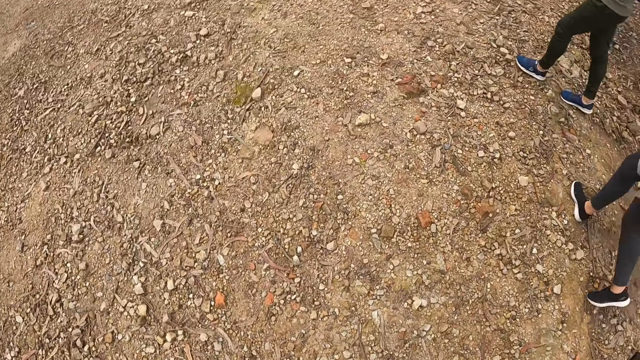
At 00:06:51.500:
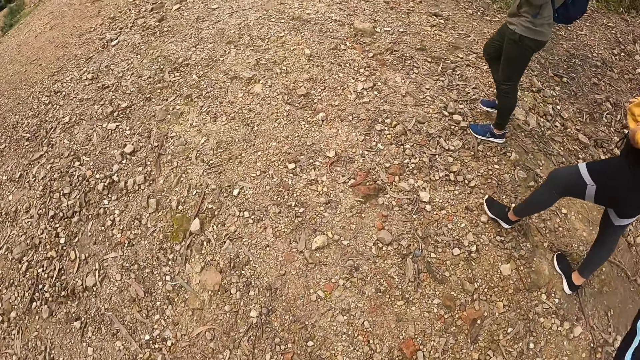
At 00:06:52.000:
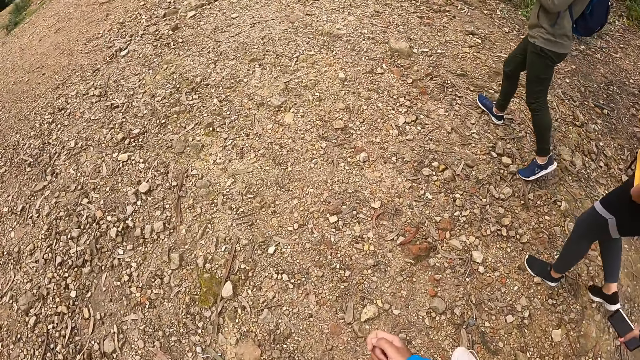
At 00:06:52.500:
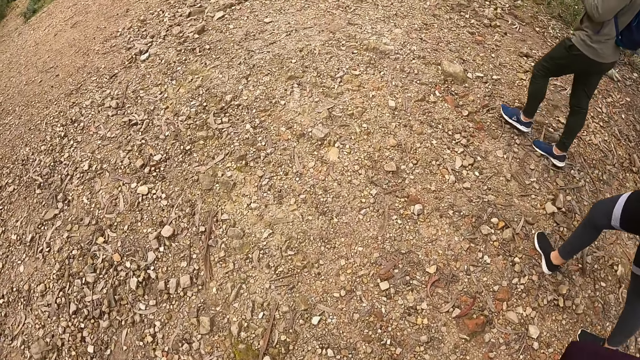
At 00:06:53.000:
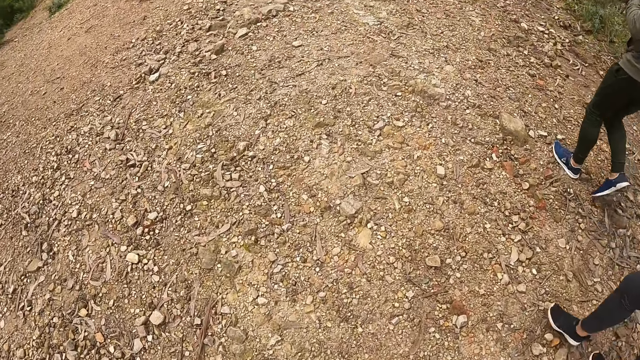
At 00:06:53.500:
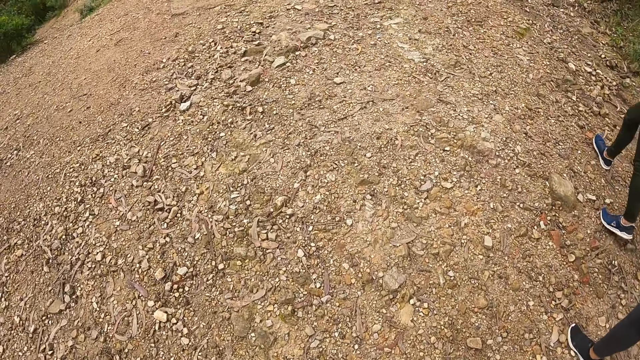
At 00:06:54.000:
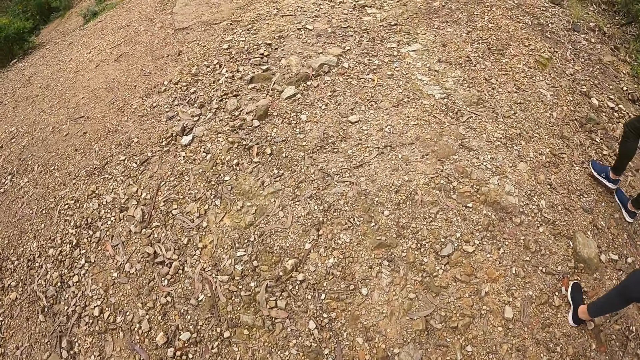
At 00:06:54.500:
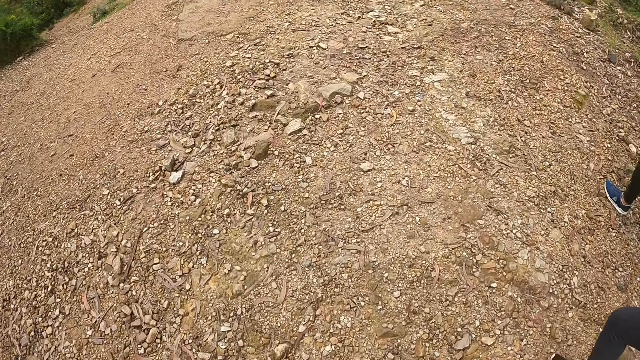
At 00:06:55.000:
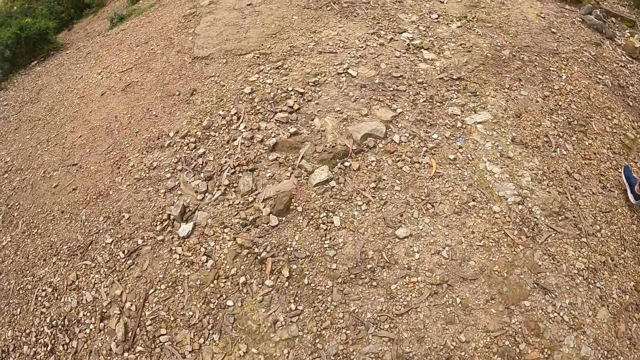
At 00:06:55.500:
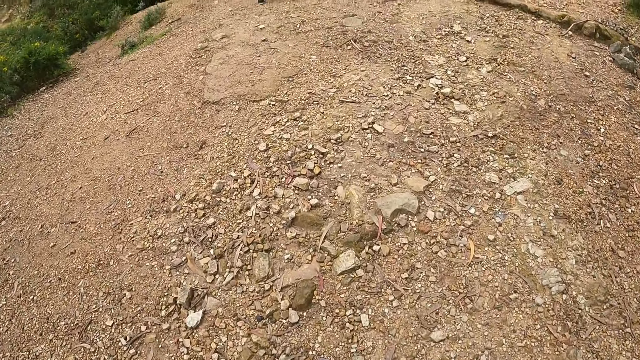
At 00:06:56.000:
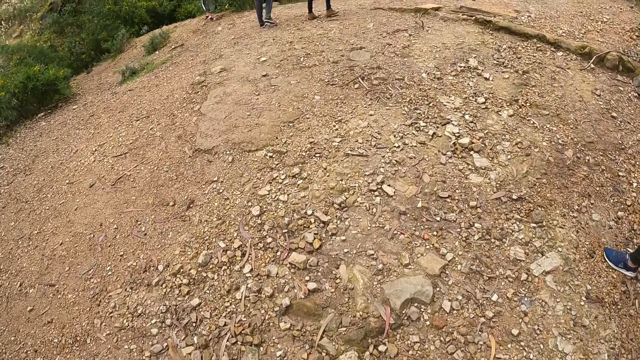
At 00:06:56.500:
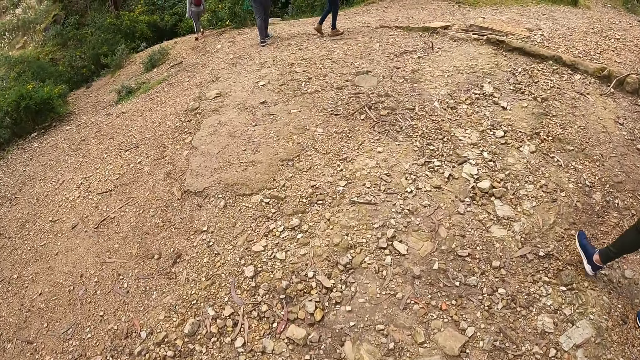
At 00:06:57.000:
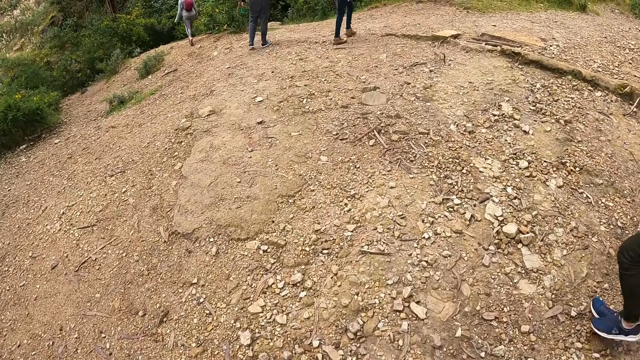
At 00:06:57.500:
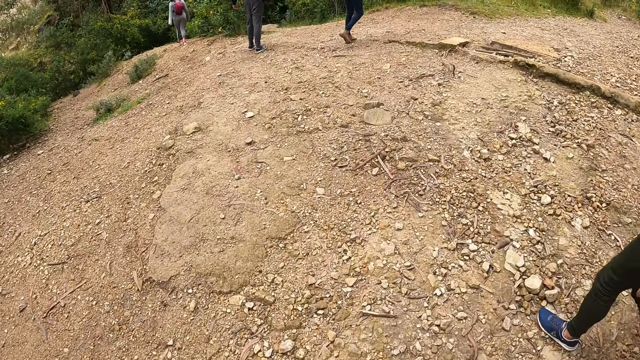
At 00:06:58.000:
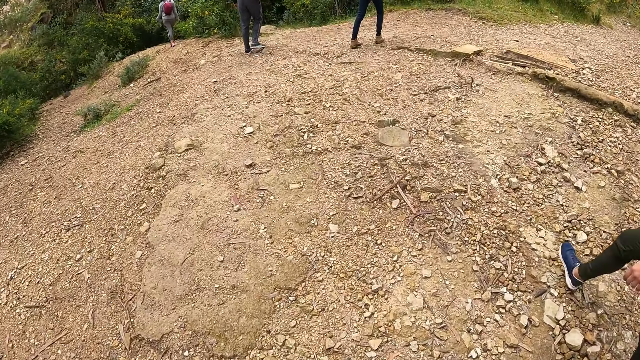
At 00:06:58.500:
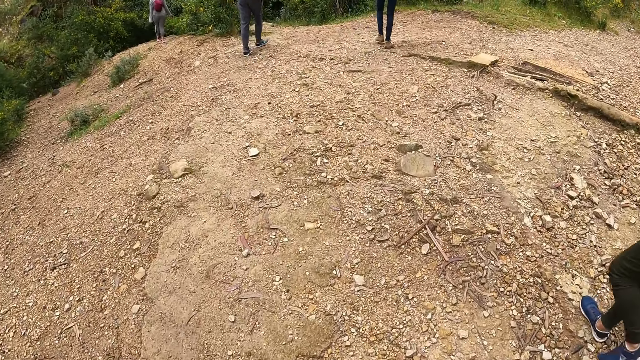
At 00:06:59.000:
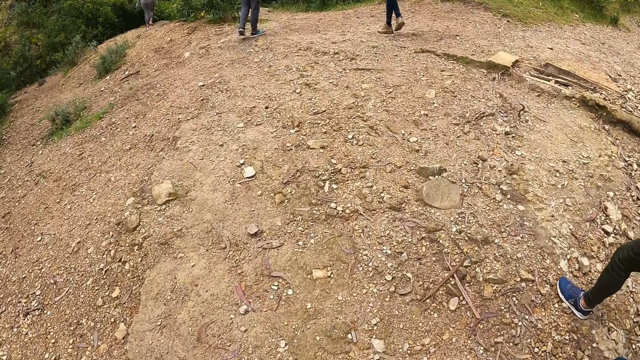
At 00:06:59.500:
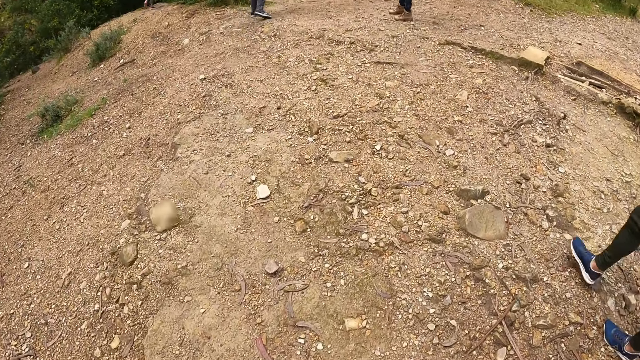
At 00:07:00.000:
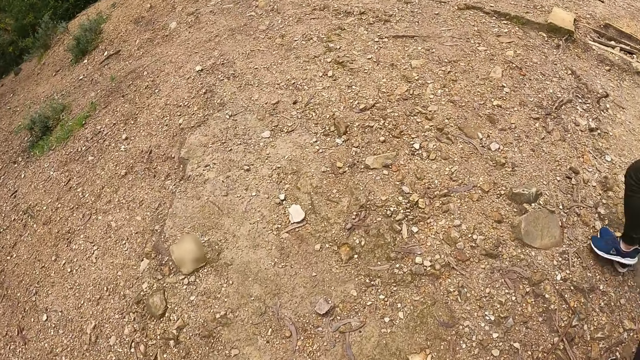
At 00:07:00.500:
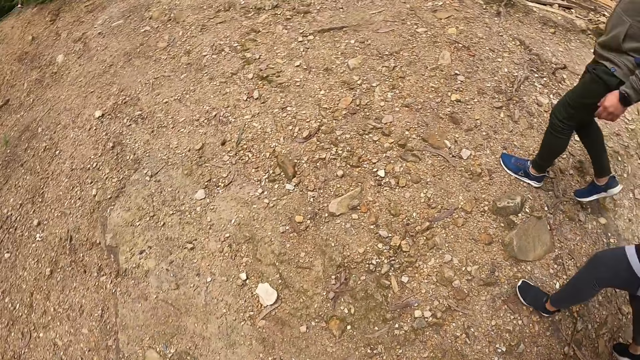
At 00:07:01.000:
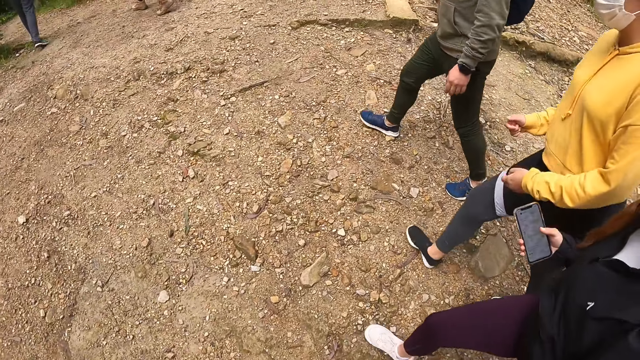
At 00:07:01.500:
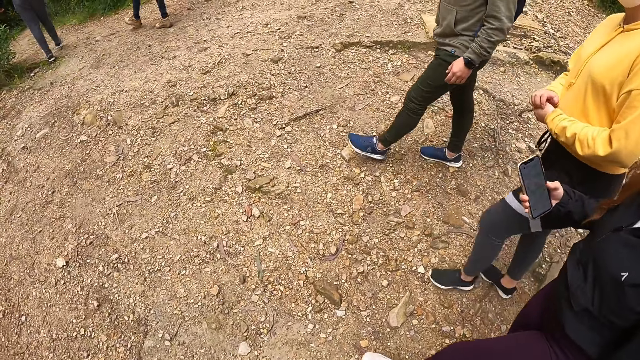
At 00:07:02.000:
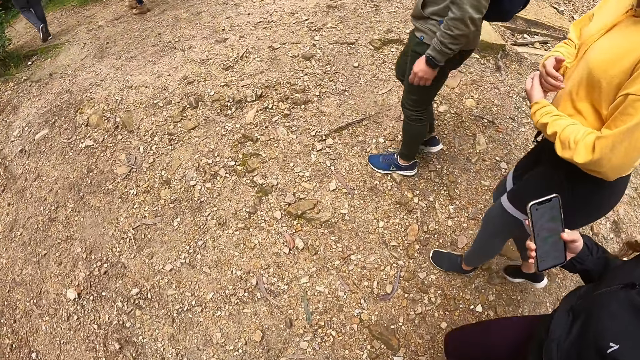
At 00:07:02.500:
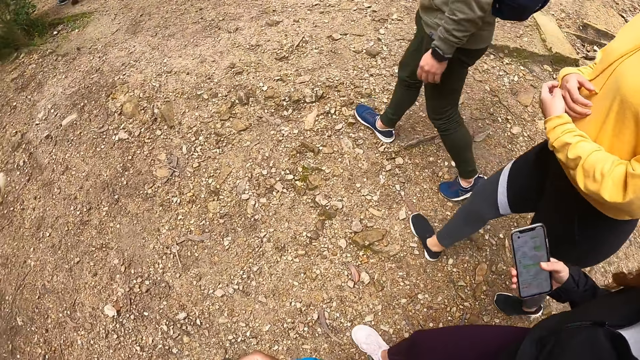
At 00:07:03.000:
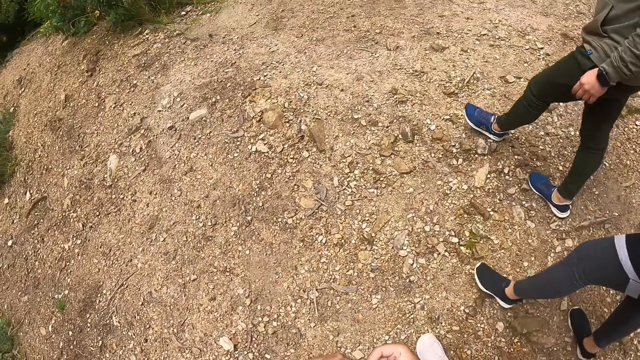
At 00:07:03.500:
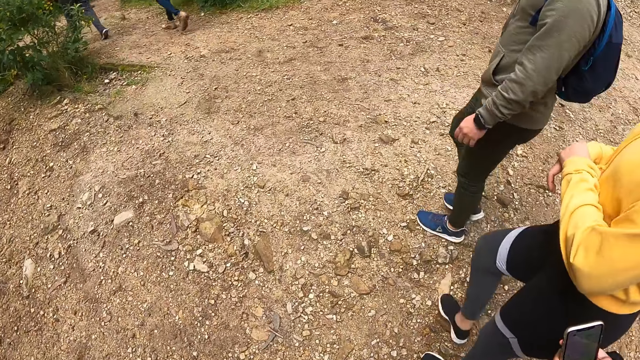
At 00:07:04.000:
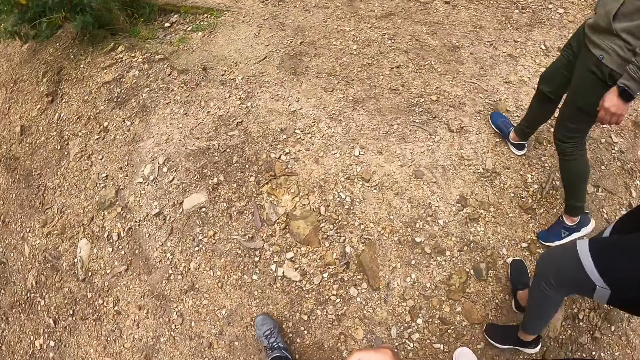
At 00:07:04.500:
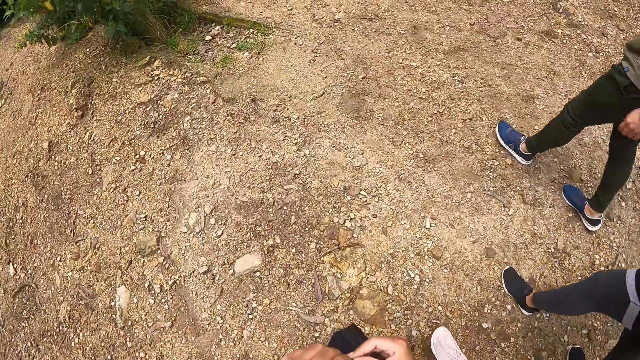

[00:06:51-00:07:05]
The woman raises her left hand. Another woman rubs her two hands together.

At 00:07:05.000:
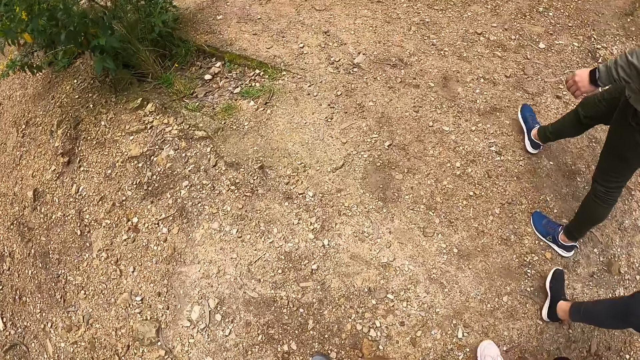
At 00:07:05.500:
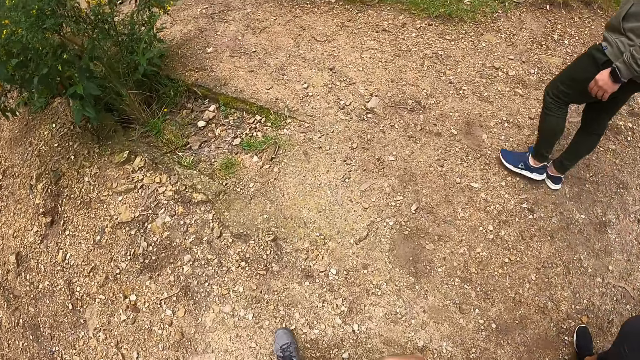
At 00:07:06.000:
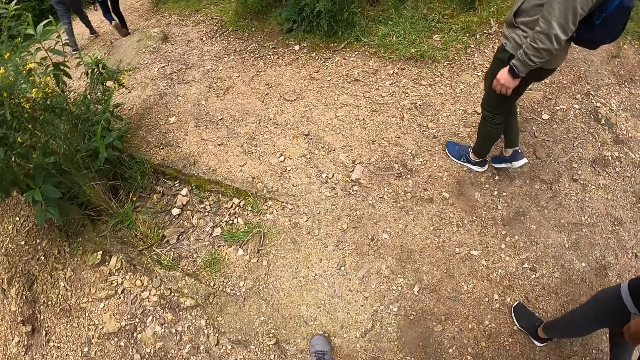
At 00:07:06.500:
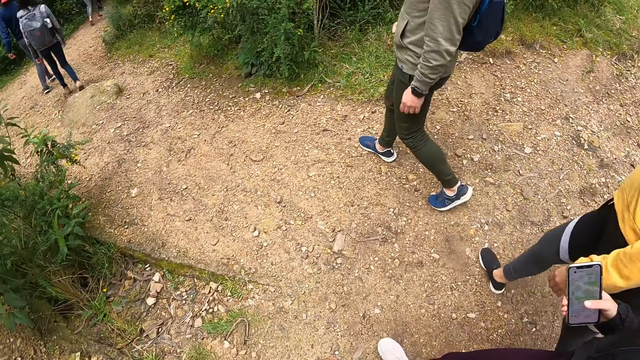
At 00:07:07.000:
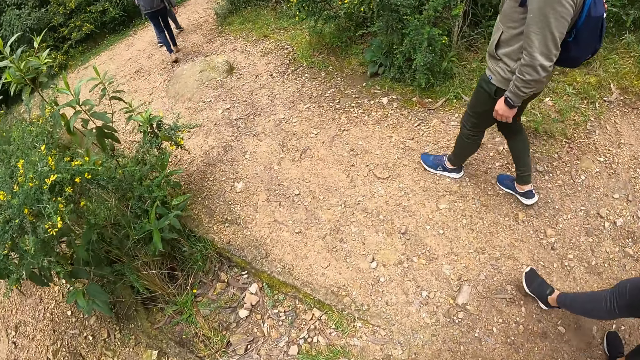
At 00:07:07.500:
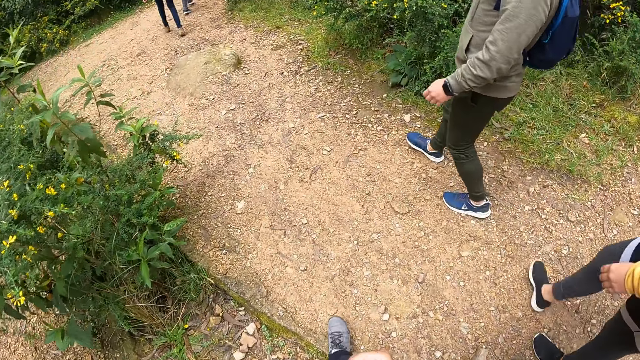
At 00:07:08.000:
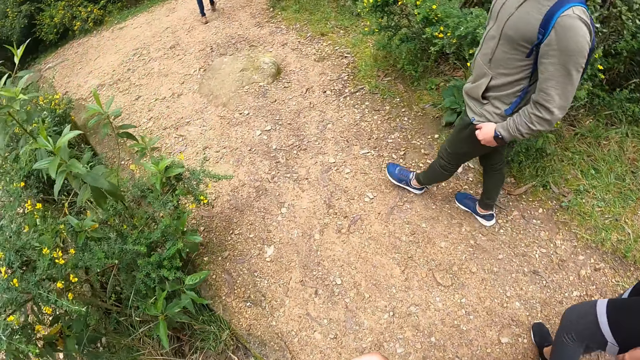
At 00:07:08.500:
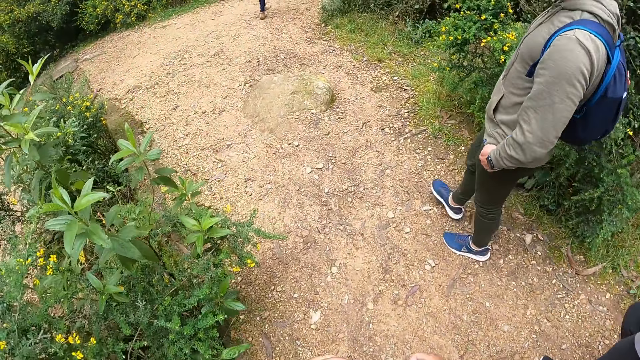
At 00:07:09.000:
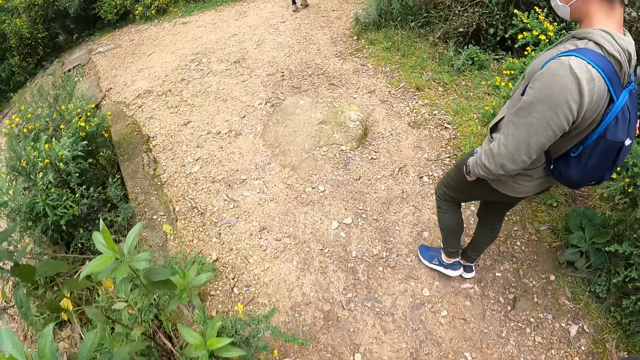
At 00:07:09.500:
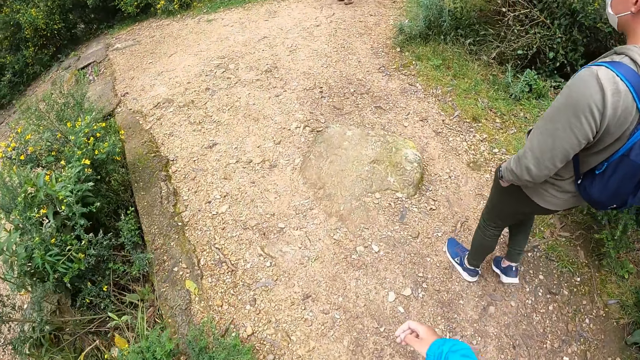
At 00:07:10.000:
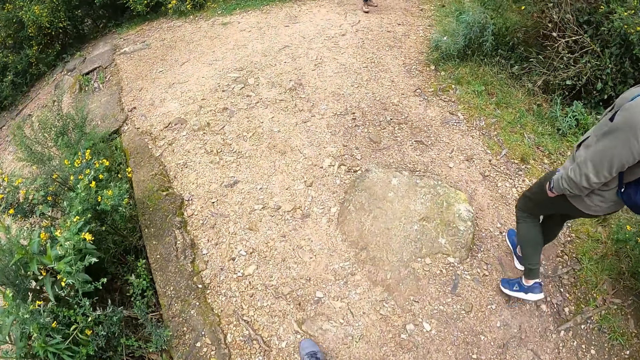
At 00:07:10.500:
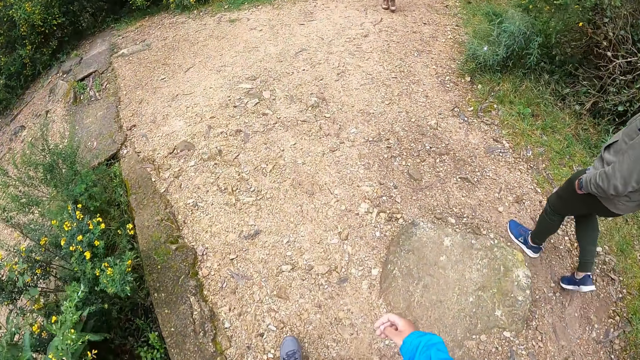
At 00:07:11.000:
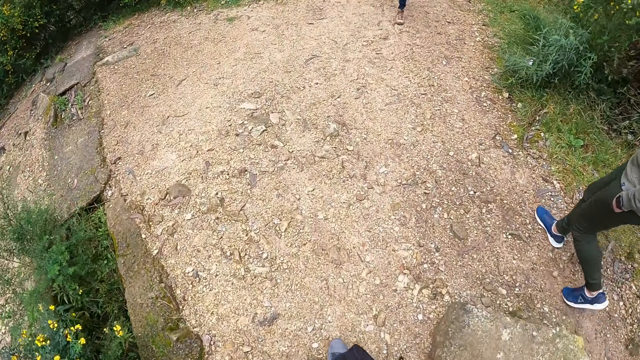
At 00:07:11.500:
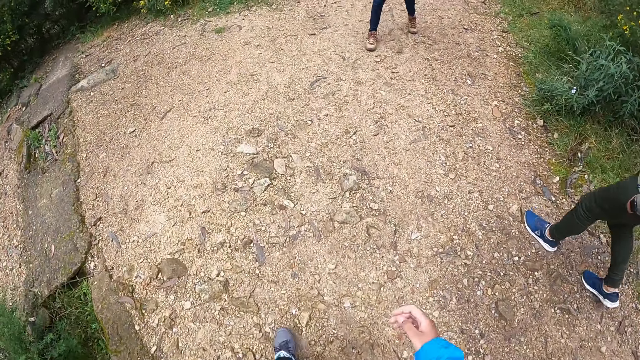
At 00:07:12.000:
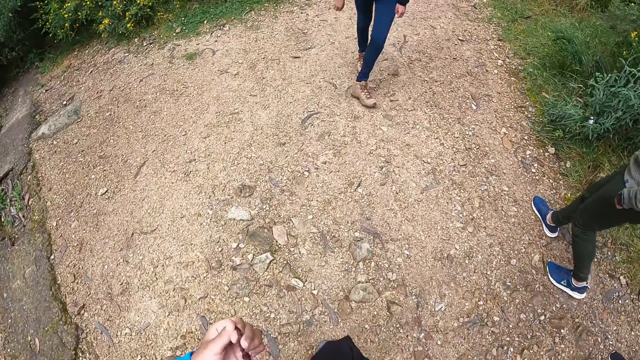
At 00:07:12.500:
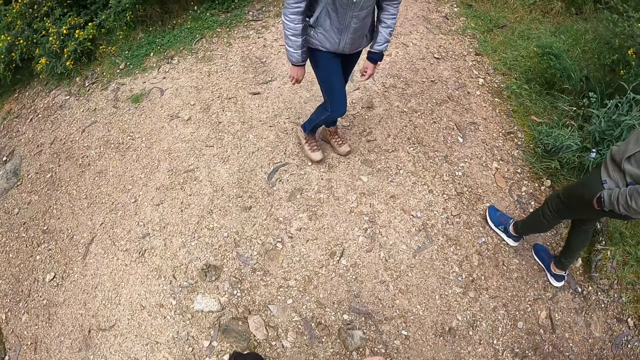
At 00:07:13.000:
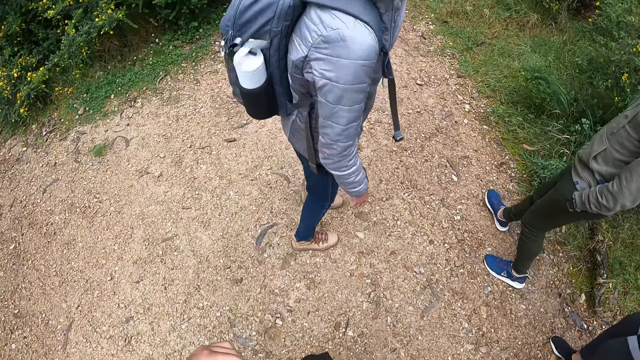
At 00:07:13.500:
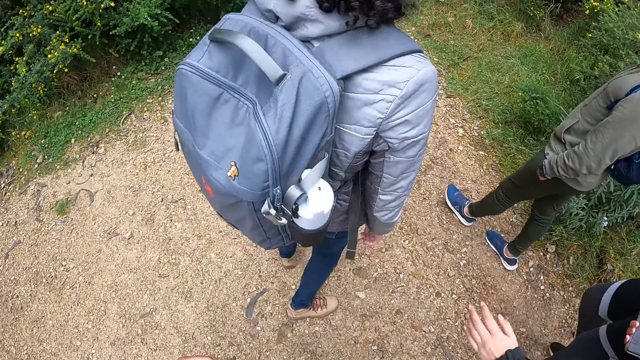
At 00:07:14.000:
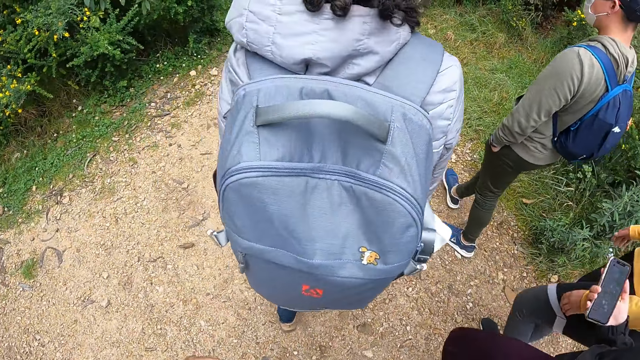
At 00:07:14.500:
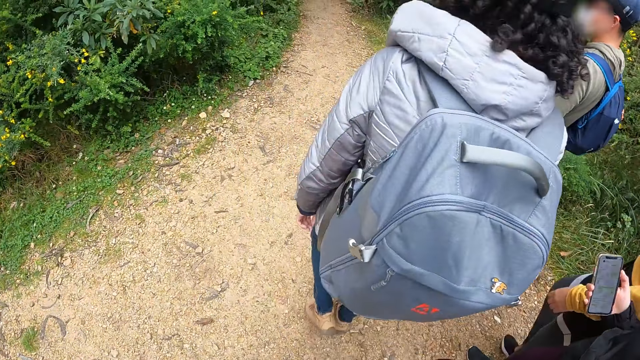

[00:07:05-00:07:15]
The man puts his left hand in his left pant pocket. The camera wearer holds her hair with her left hand. The man comes back and walks around the forest.
